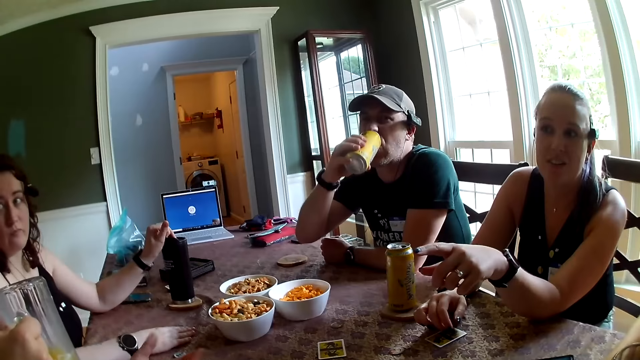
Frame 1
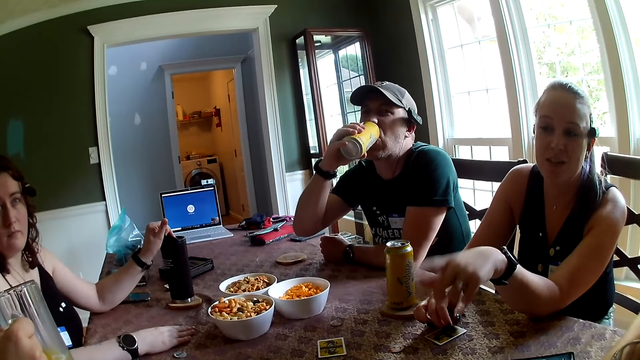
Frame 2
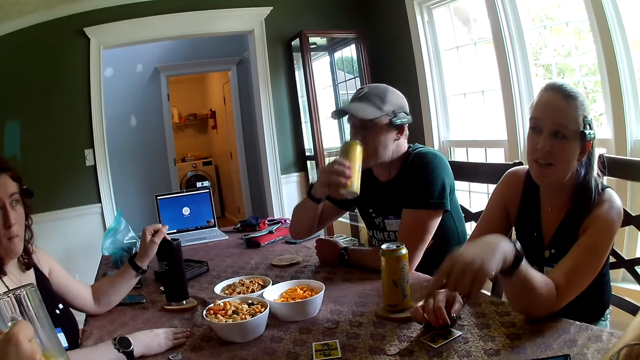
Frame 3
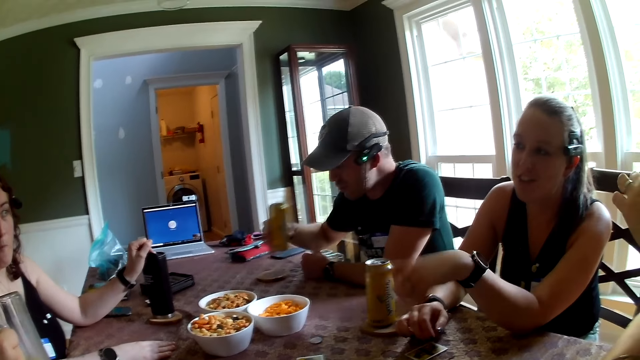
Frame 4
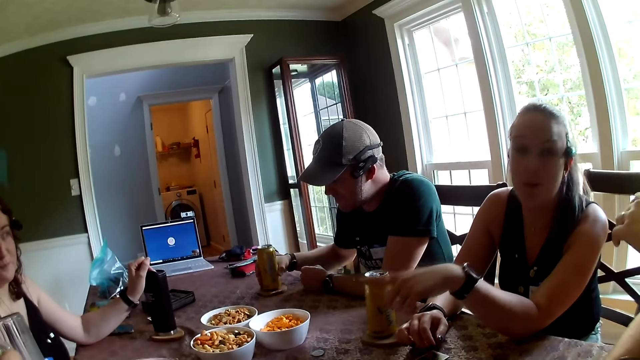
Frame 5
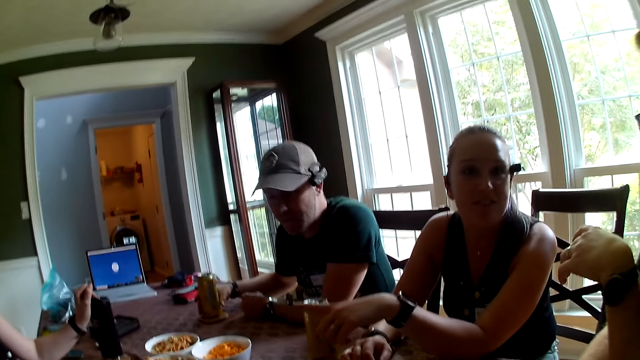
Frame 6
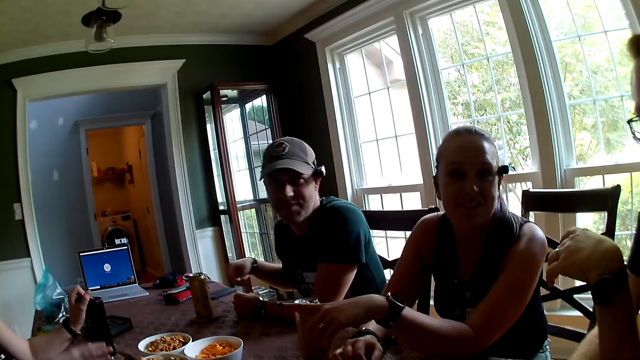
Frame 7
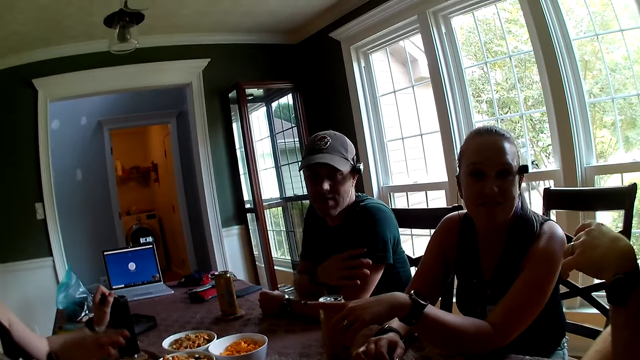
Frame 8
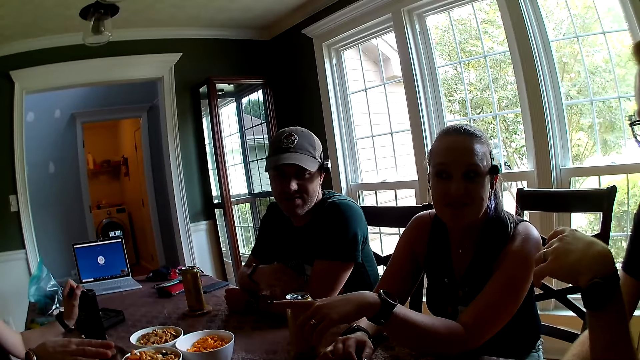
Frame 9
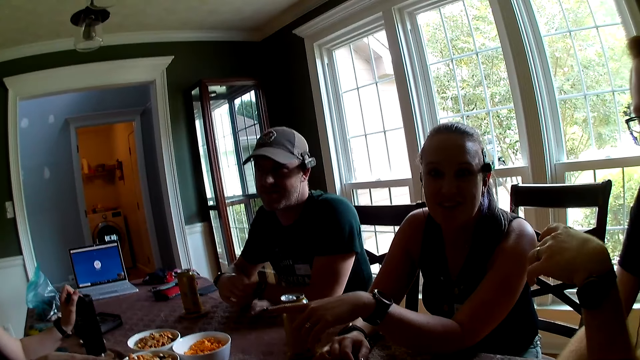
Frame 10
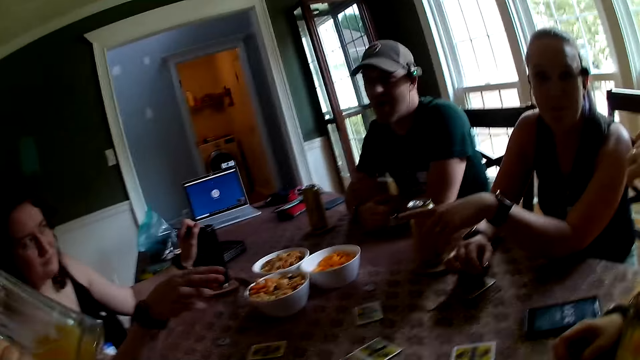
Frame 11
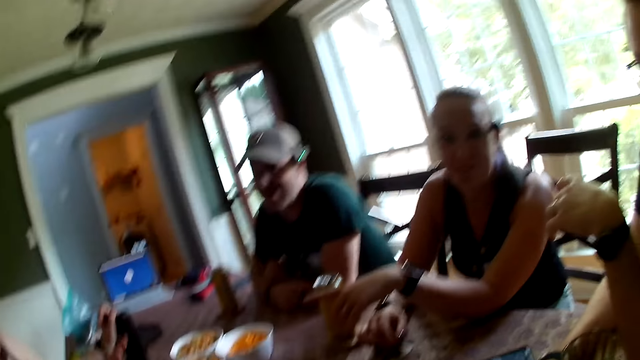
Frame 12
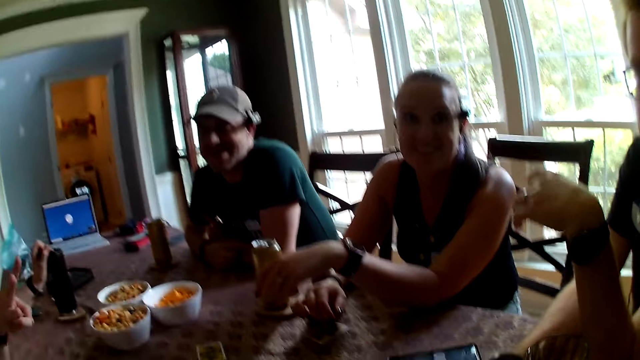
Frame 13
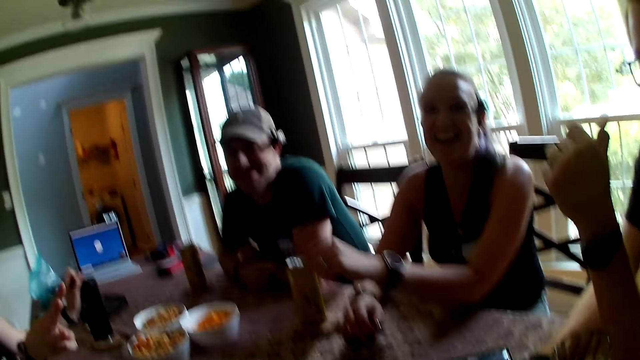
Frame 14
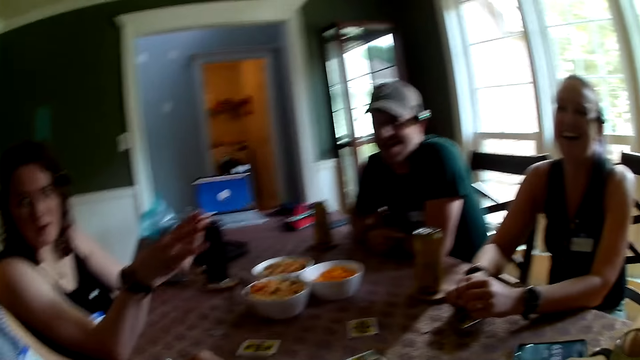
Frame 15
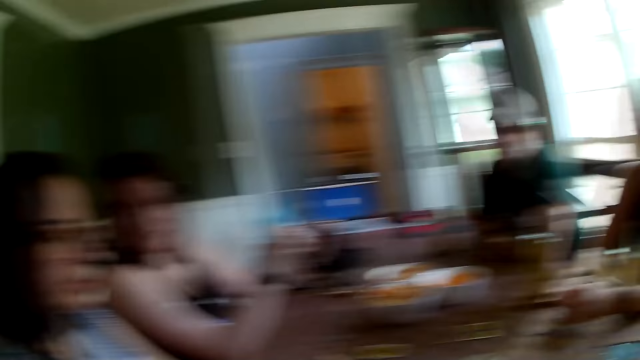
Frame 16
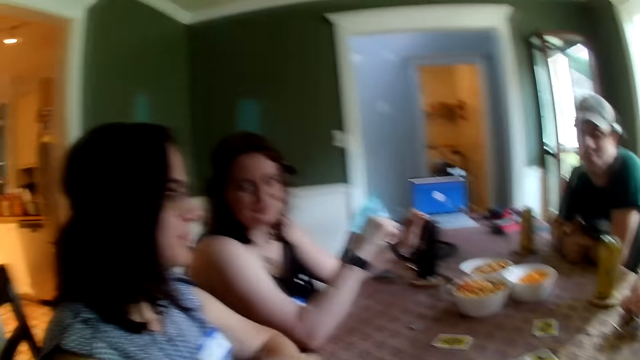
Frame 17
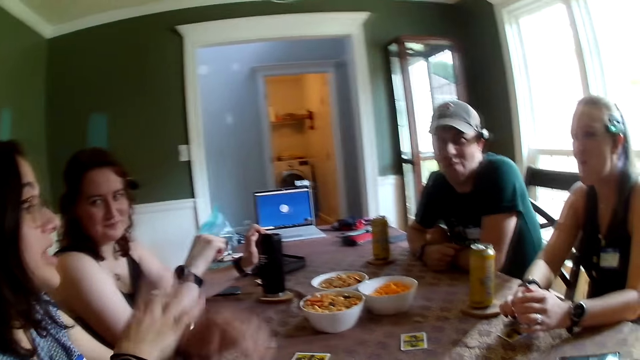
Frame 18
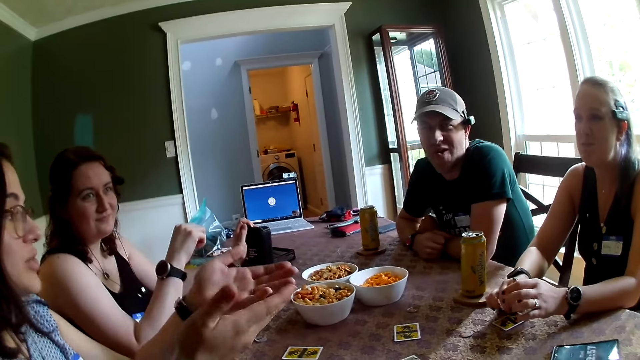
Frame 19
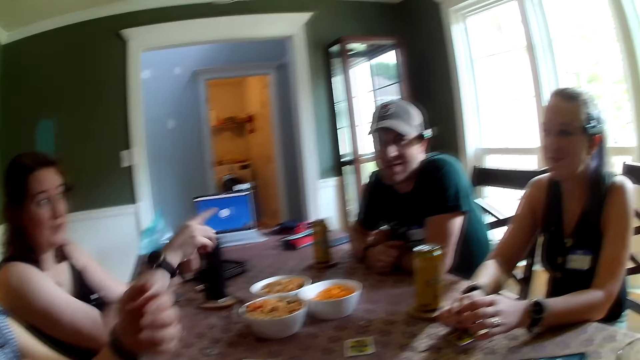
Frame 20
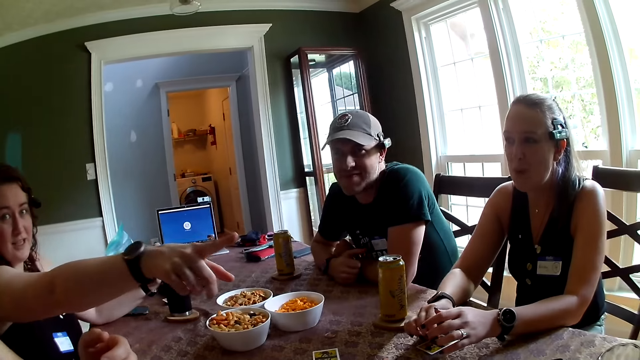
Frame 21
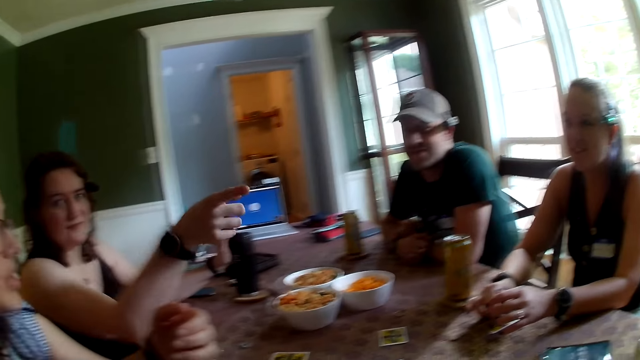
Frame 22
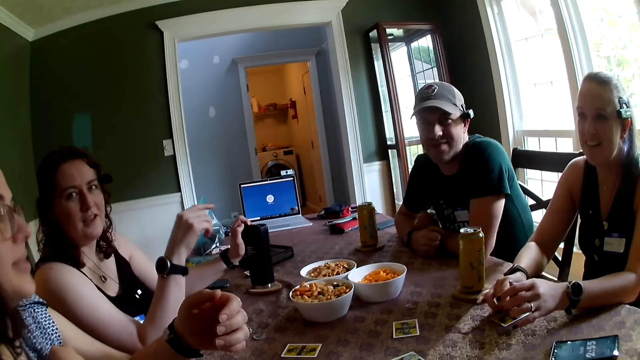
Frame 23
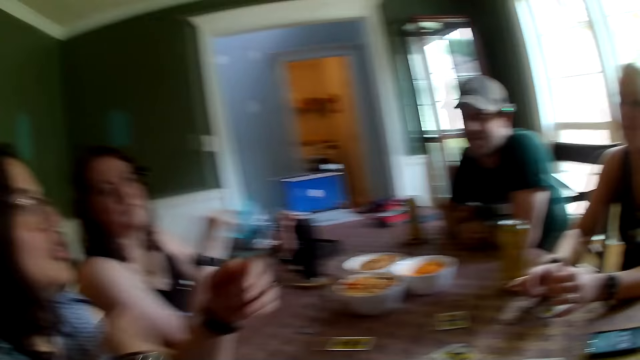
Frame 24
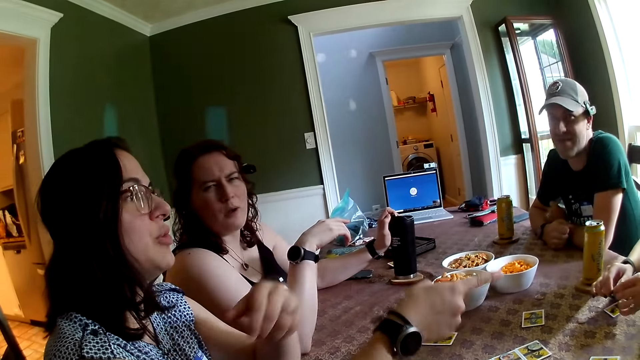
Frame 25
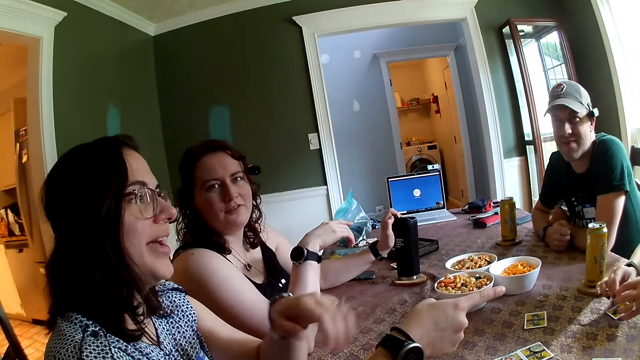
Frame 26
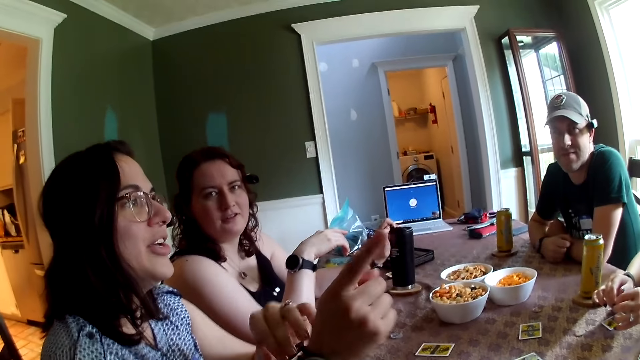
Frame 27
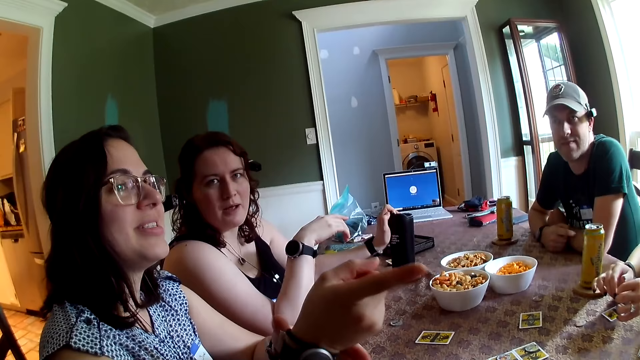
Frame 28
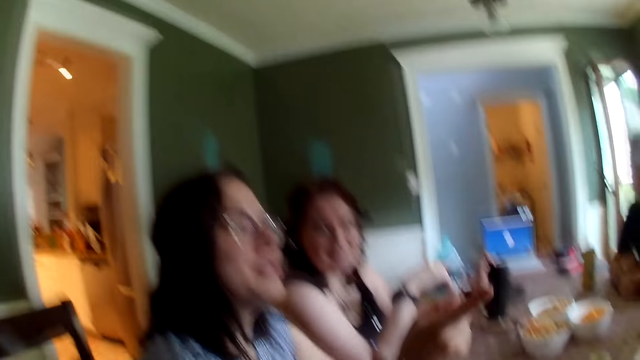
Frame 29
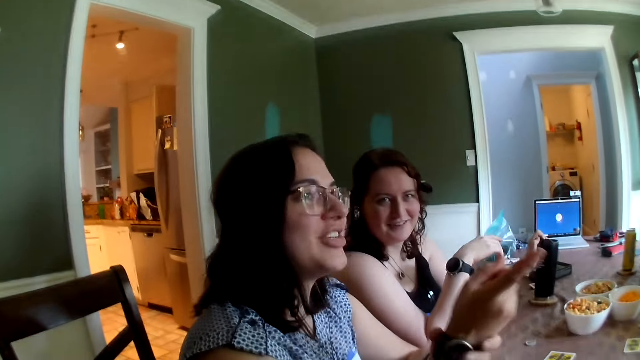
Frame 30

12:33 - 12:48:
A person holds something with her left hand. A man drops the canned drink on the table with his right hand. The camera wearer looks sideways. They look in front. Another person gestures with both hands. The first person points with her right hand. The other person points with her right hand.

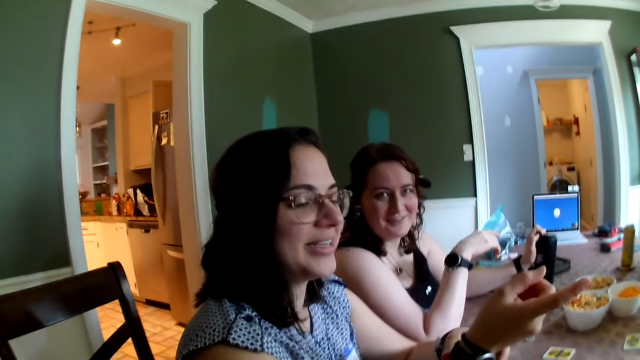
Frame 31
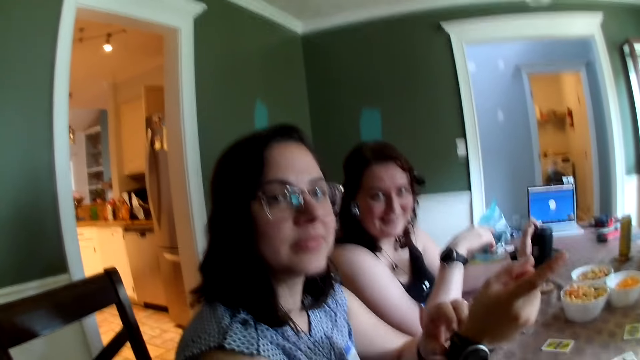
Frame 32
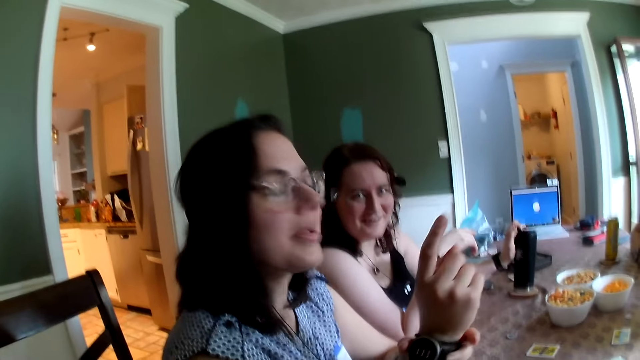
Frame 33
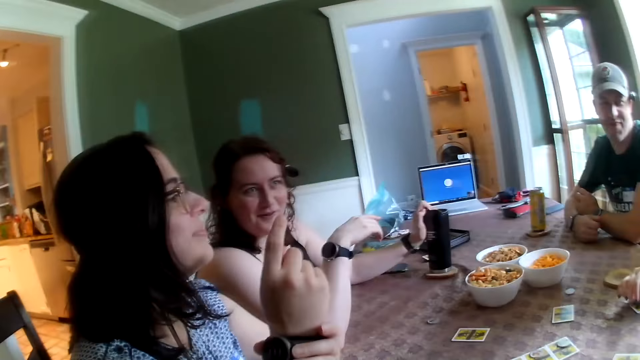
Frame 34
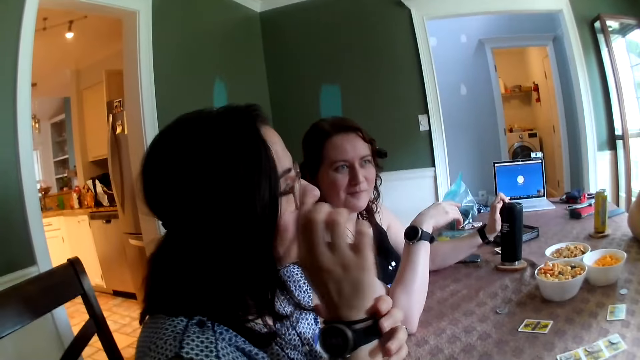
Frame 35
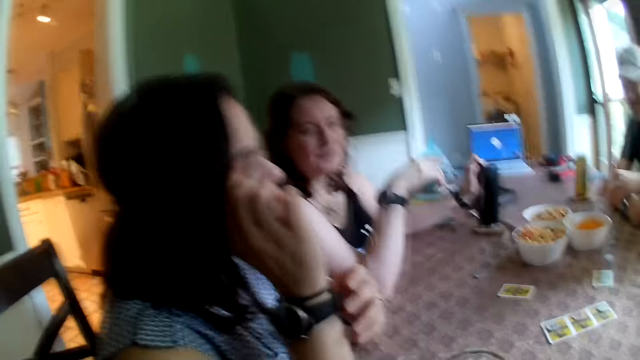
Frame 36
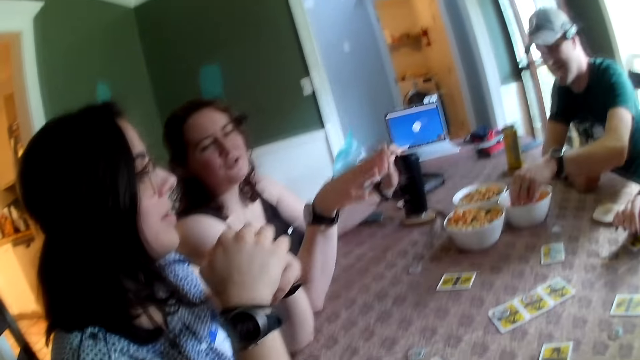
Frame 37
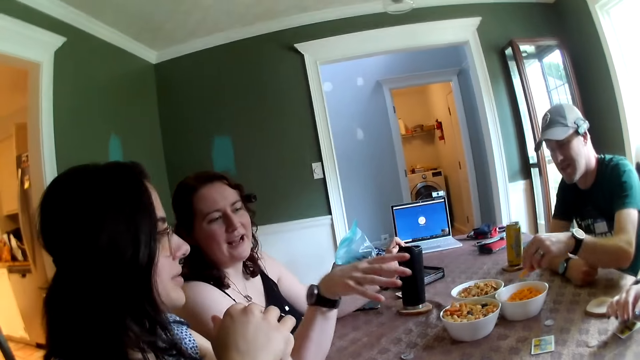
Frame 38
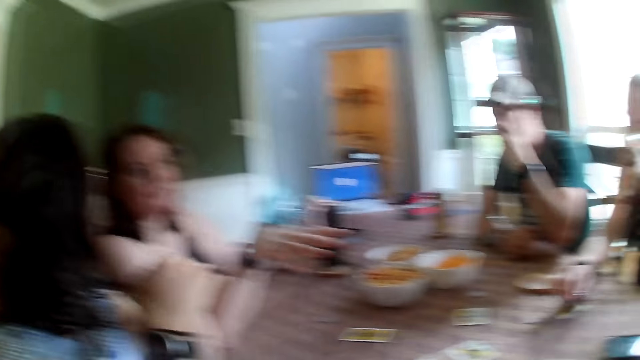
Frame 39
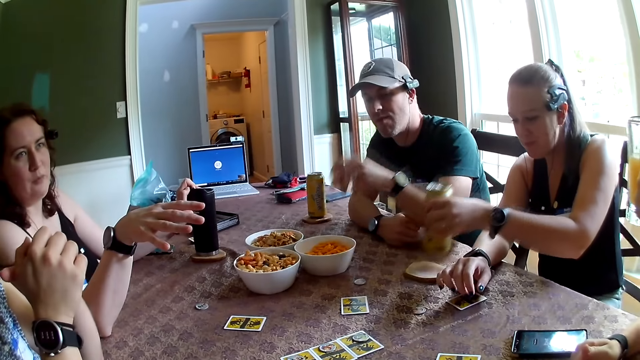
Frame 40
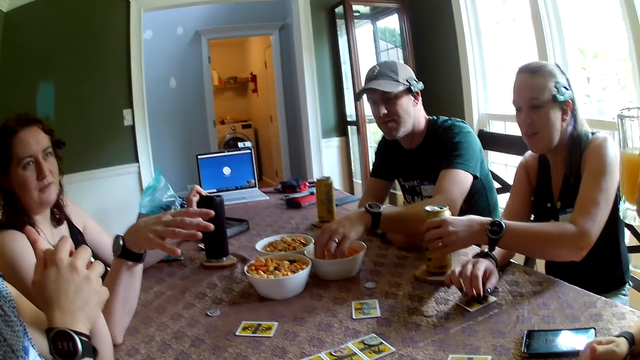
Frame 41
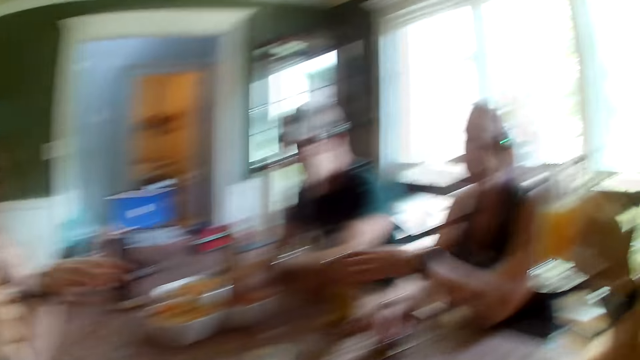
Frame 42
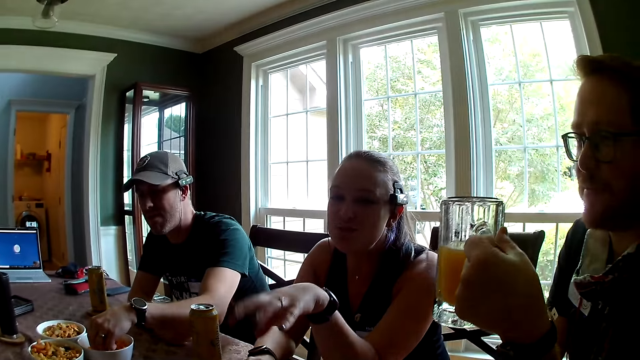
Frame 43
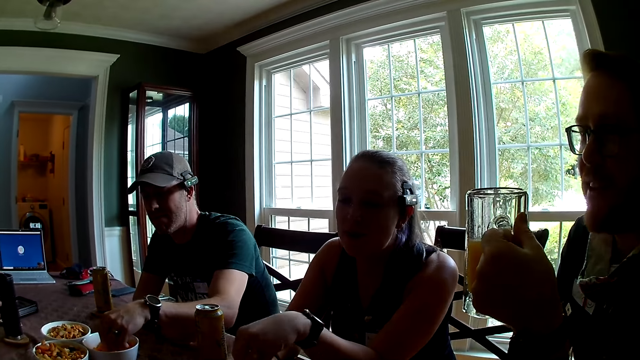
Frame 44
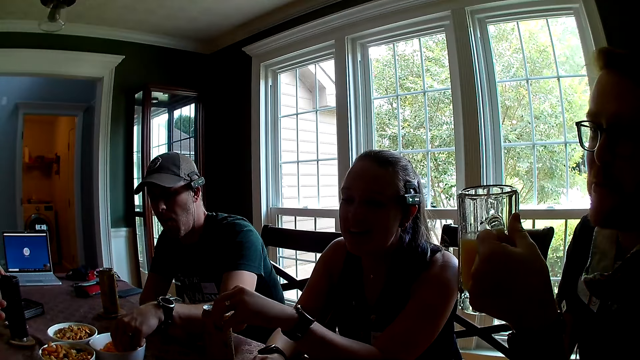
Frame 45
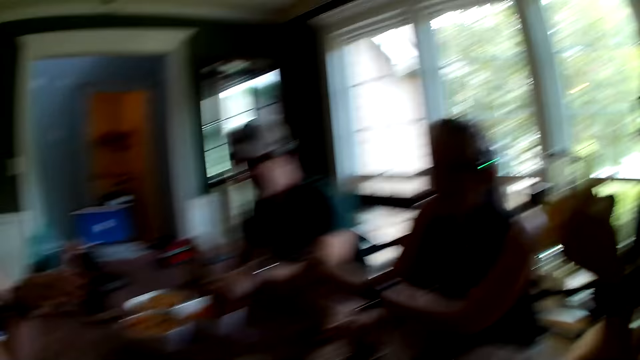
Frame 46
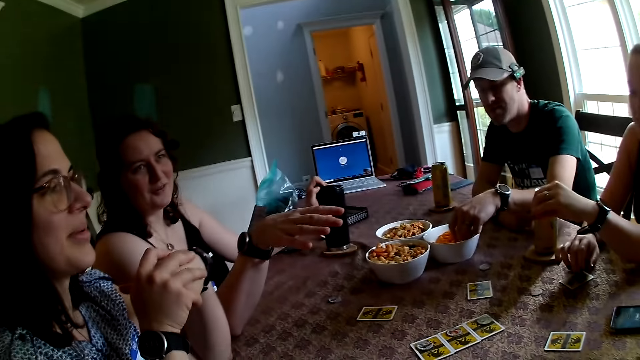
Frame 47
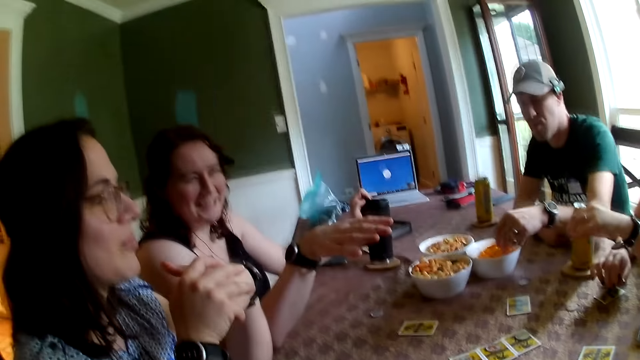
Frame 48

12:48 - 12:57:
A man picks snacks from the bowl on the table with his left hand and eats the snacks with his left hand. A woman drinks from the canned drink in her left hand and drops the canned drink on the table with her left hand. Another man holds the cup of drink with his left hand. The camera wearer looks in front. They look sideways.
